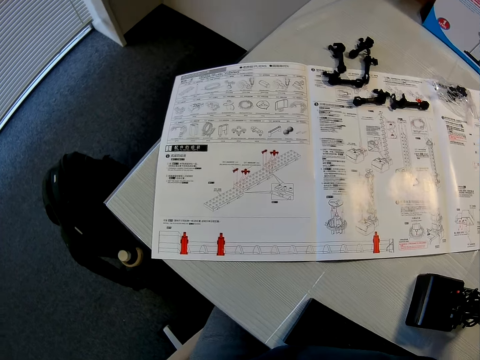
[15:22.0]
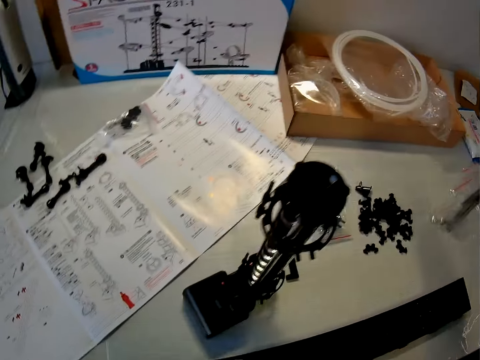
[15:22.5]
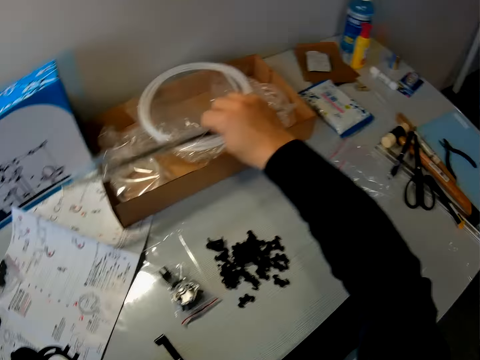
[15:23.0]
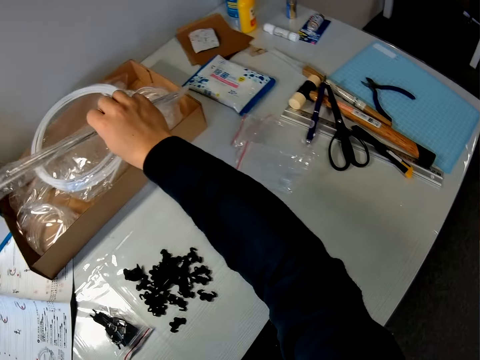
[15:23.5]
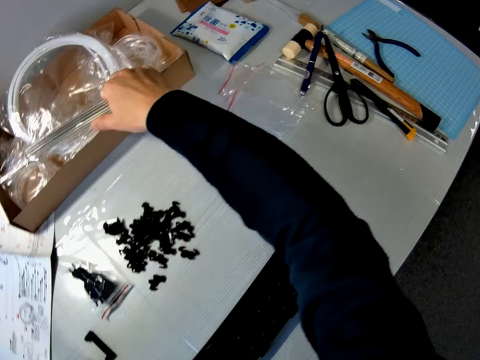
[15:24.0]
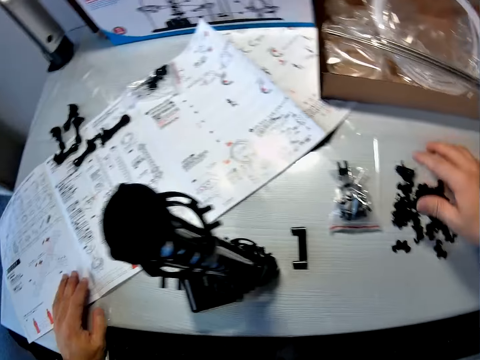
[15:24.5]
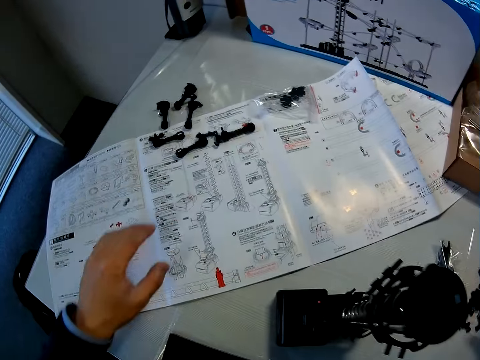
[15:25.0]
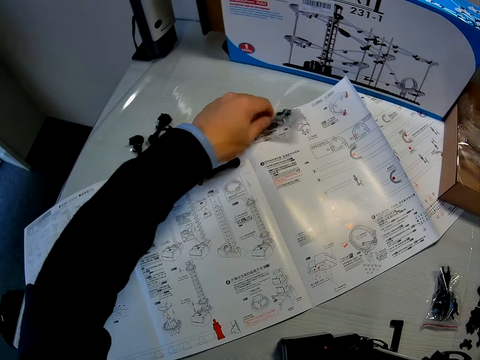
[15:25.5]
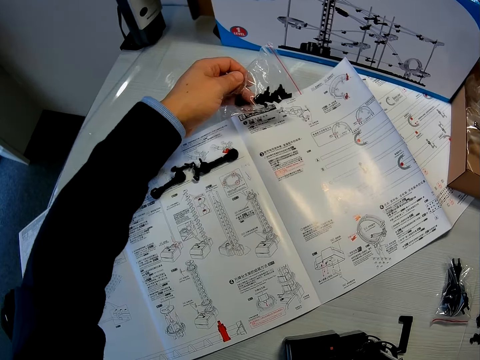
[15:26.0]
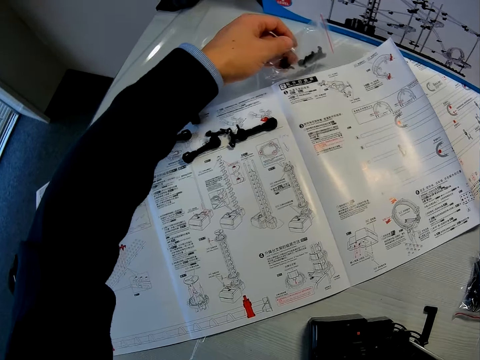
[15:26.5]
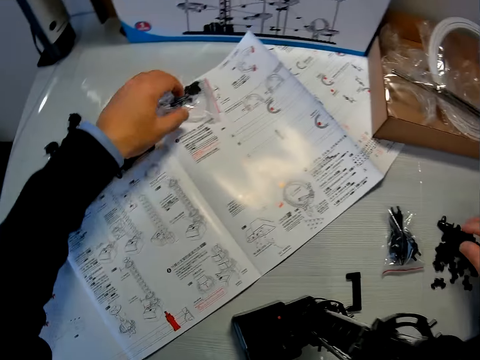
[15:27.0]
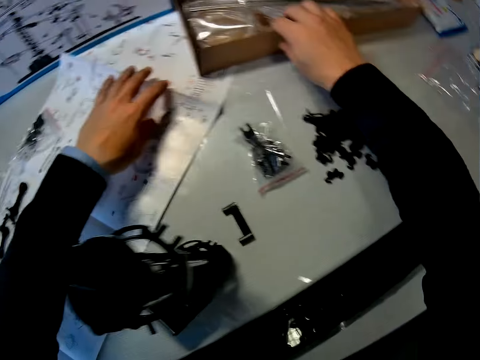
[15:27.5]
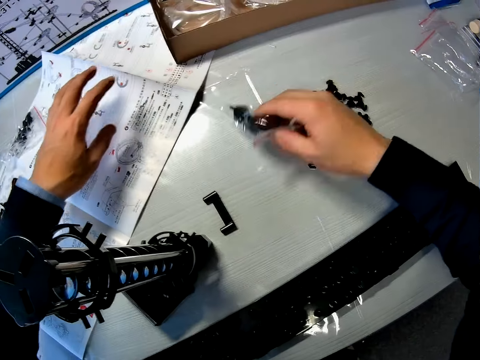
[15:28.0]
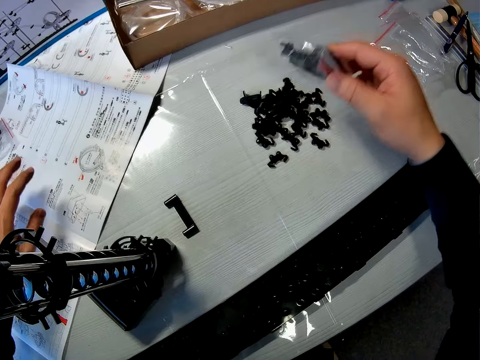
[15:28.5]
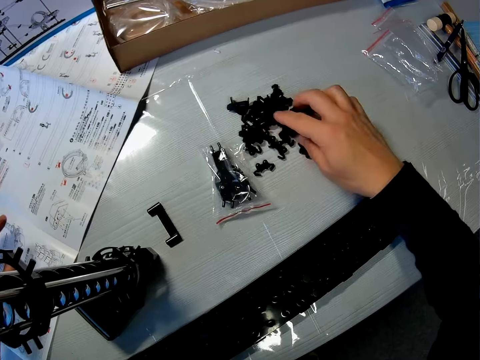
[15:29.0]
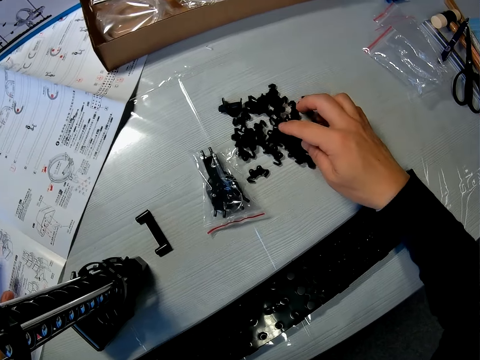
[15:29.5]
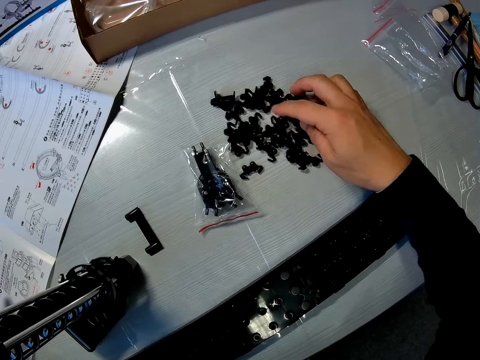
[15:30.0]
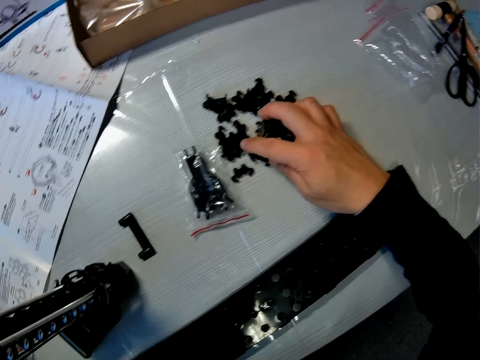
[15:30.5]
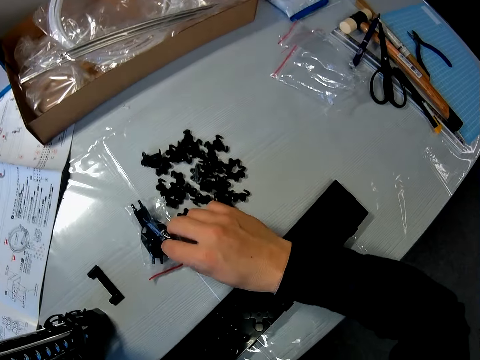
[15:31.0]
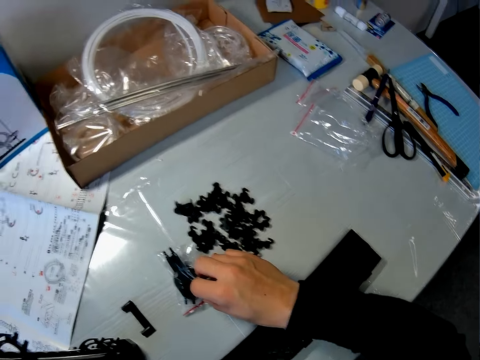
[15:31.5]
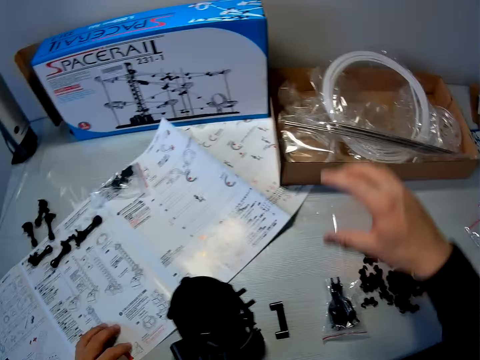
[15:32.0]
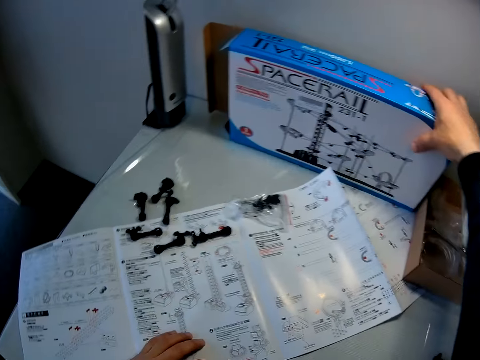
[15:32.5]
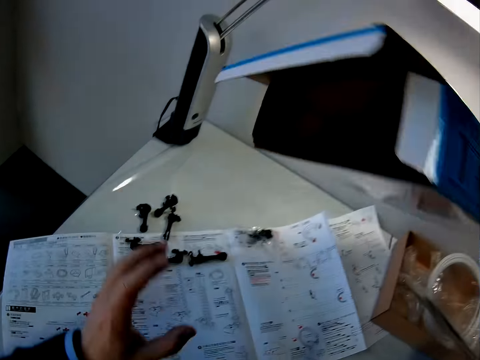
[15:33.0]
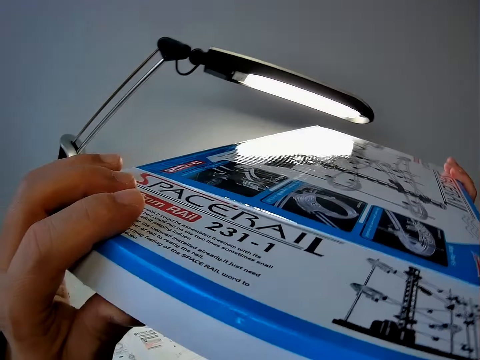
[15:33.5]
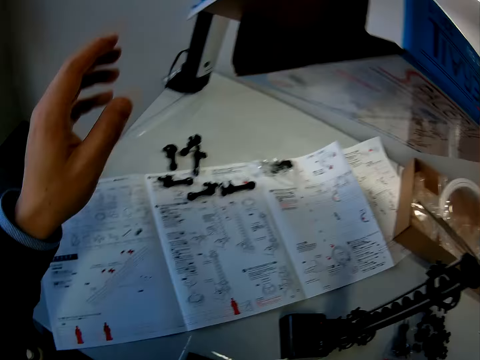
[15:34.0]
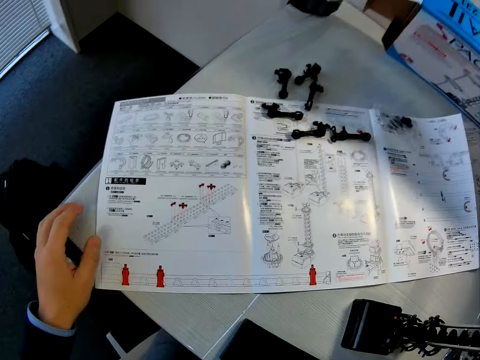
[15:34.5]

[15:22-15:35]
The camera wearer drops the metallic pipe on the carton. They search through the table. They pick space rail spare parts, drop the space rail spare parts and touch a spare part box. They pick a fork part and drop the fork part. They select space rail arms. They touch the fork part. They pick a space rail box and hold the space rail box.

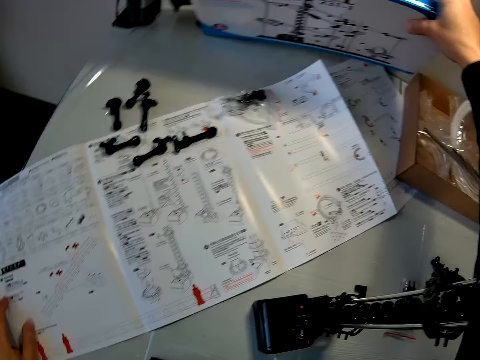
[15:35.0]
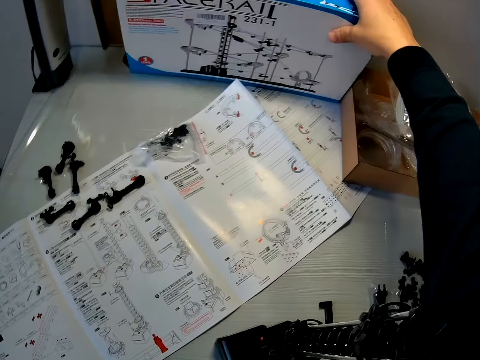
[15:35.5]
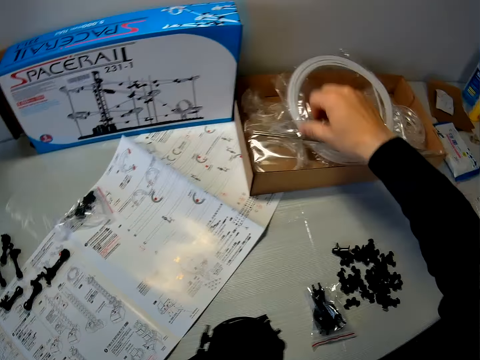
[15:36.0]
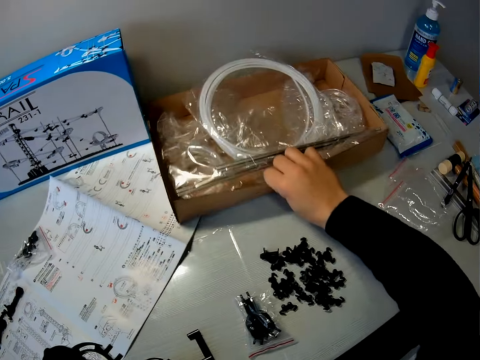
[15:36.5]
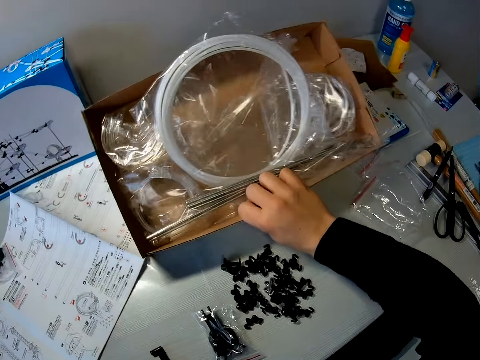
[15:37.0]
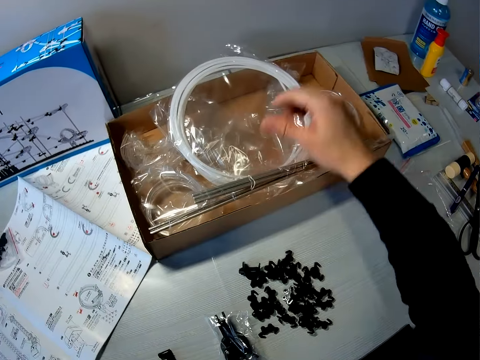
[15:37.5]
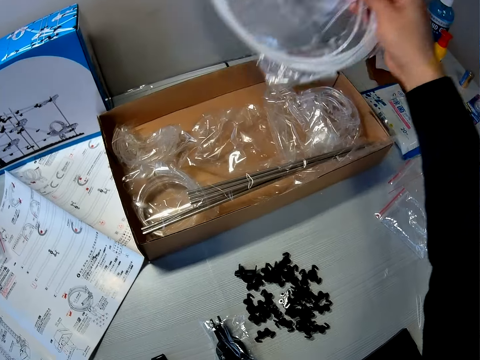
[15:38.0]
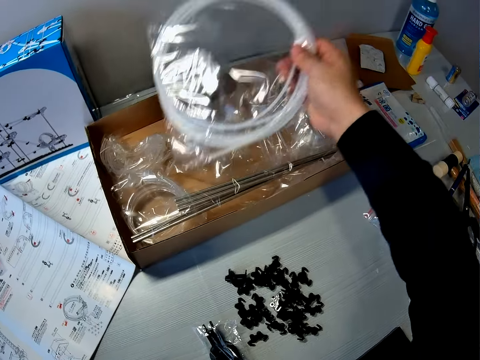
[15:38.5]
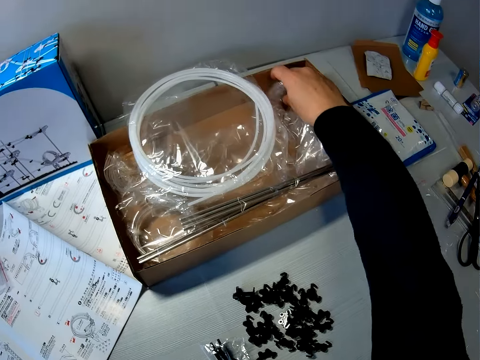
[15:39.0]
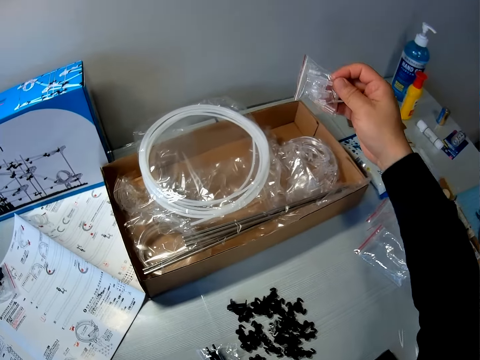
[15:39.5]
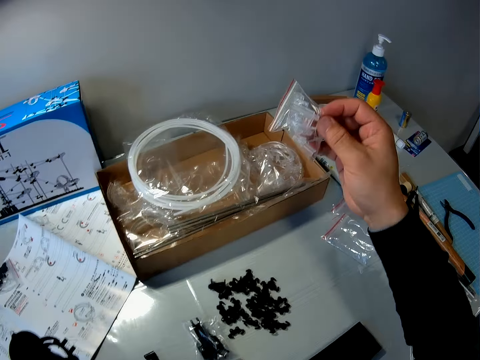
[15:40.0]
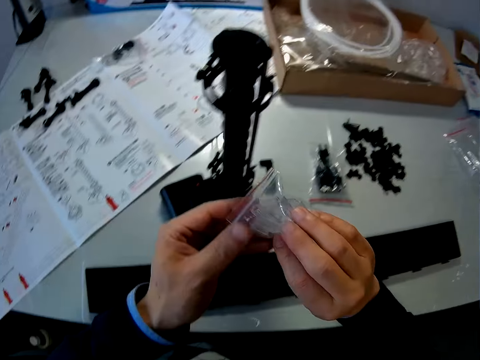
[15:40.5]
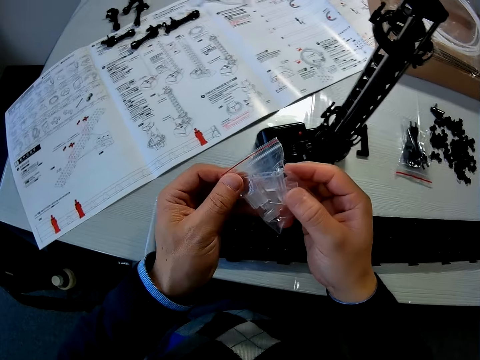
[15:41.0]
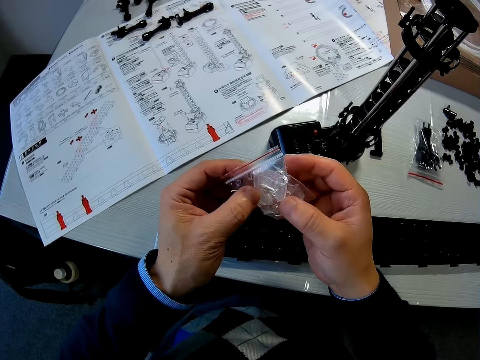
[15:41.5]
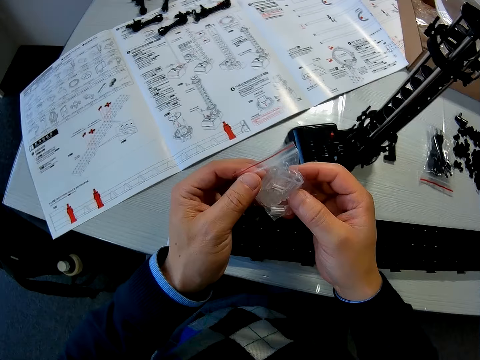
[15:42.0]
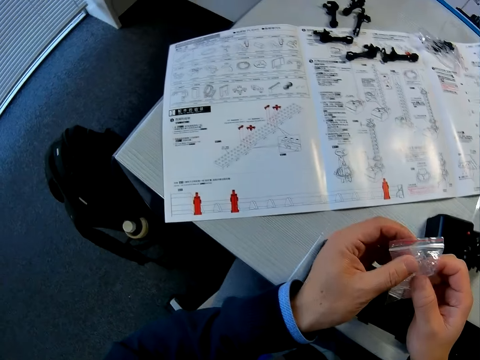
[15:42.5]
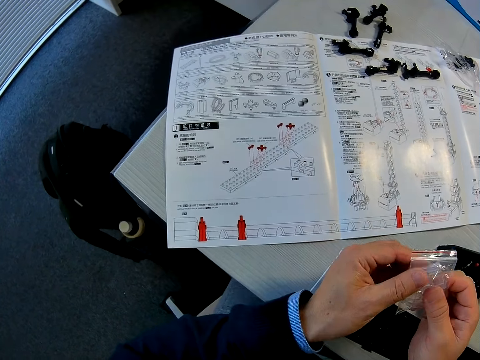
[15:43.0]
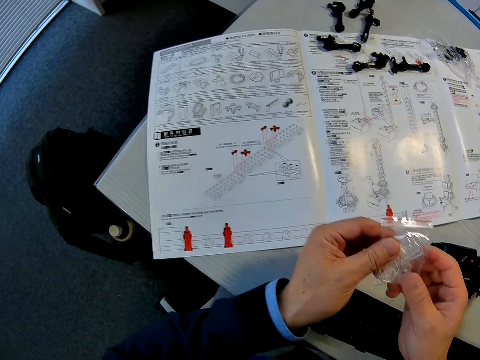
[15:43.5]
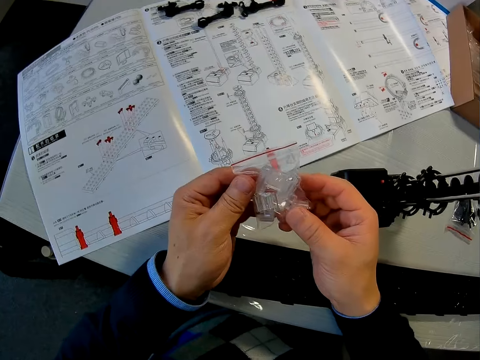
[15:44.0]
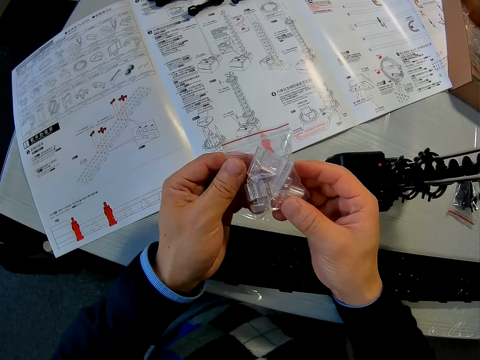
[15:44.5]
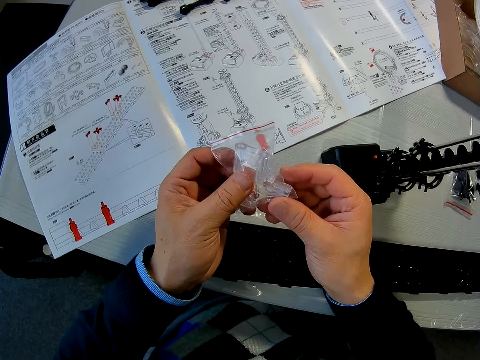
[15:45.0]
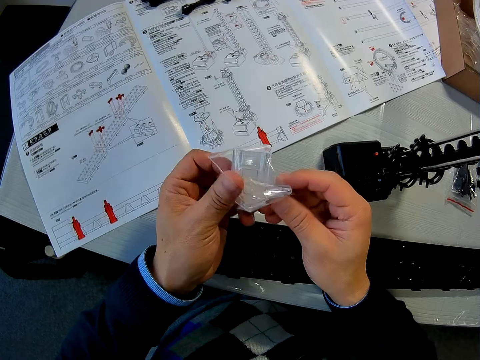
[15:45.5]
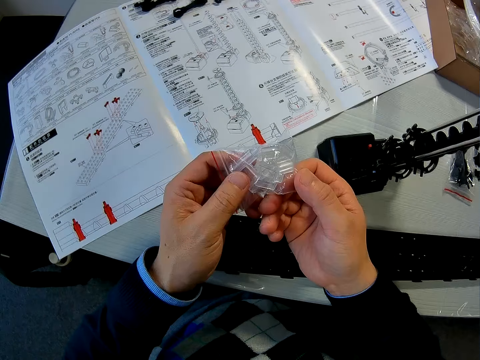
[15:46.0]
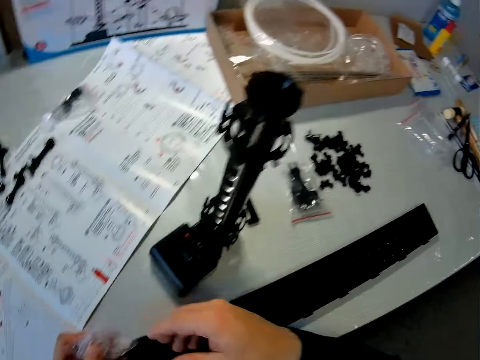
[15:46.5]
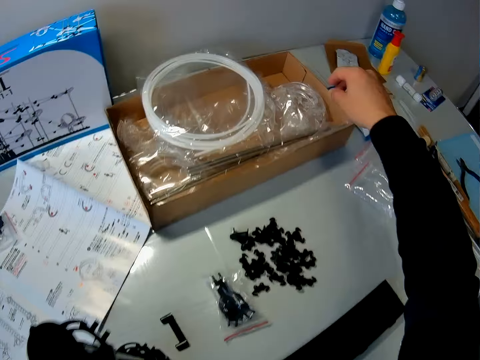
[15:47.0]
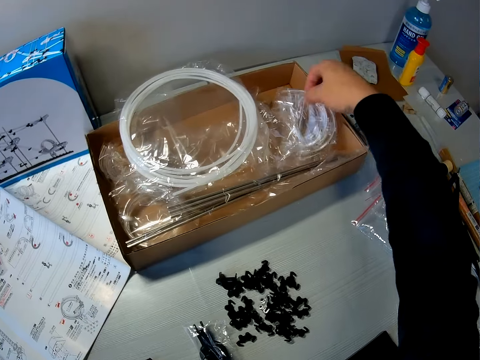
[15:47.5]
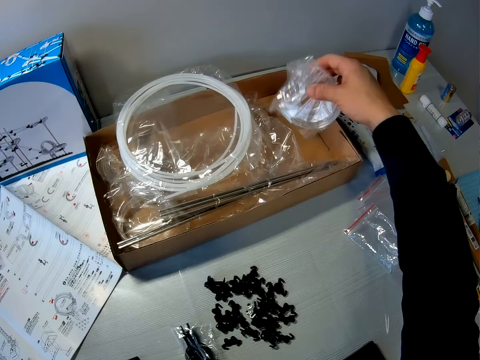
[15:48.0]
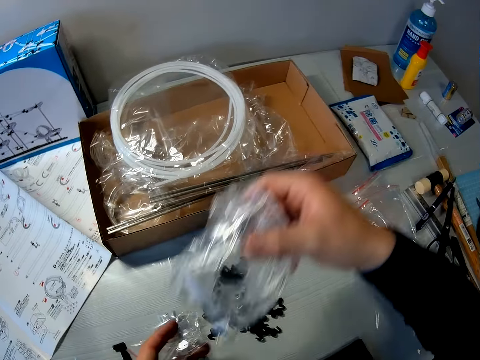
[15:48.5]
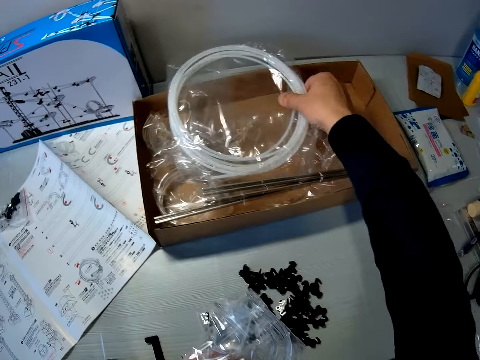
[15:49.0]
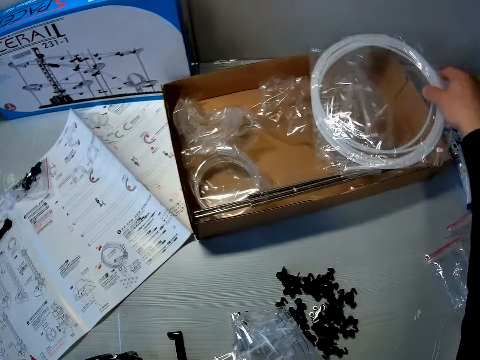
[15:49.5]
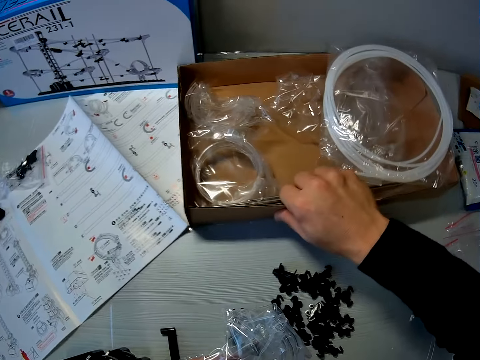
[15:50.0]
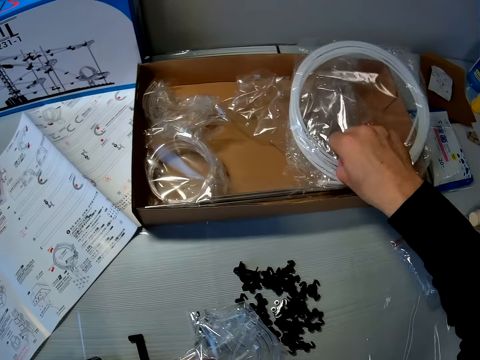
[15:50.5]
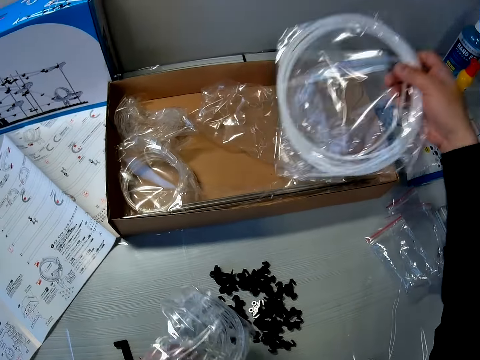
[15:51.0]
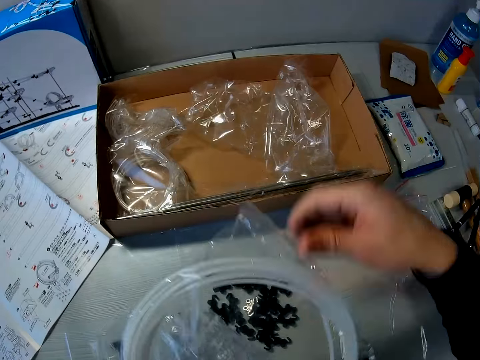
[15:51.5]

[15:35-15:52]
The camera wearer puts down the space rail box. They pick a spare part box and drop the spare part box. They pick the standard rail and drop the standard rail. They pick up a pack of model component or sachet of loop stands from the carton on the table. They hold the sachet of loop stands. They examine the model component in the pack of model component. They pick the corner part. They pick up some packs of model component from the carton on the table. They exchange the hand holding the corner part. They pick the standard rail and drop the standard rail. They move the space rail spare part box. They pick the standard rail.
